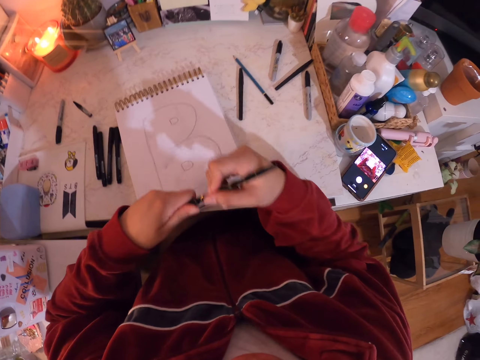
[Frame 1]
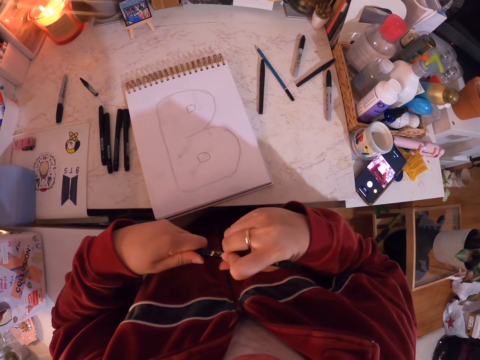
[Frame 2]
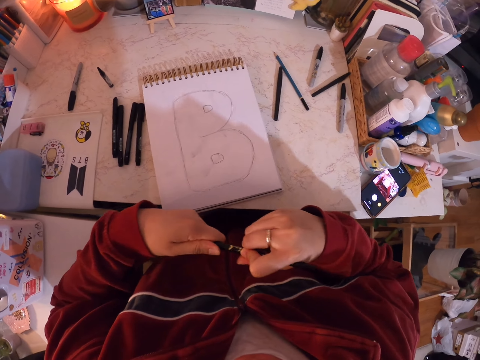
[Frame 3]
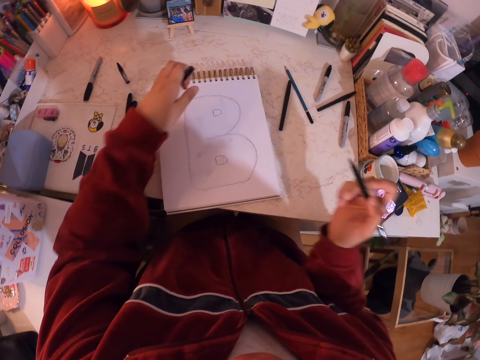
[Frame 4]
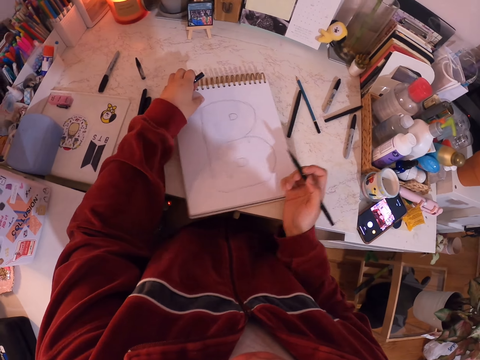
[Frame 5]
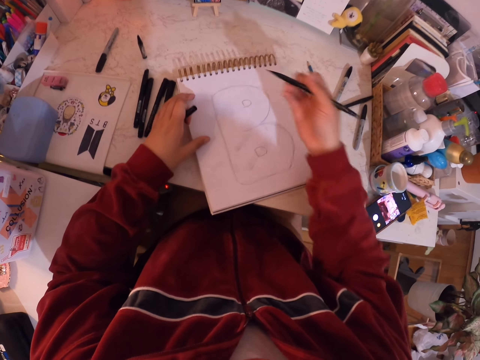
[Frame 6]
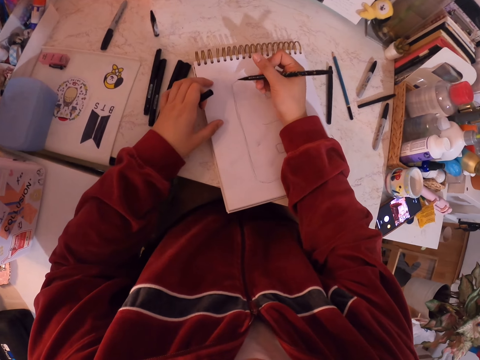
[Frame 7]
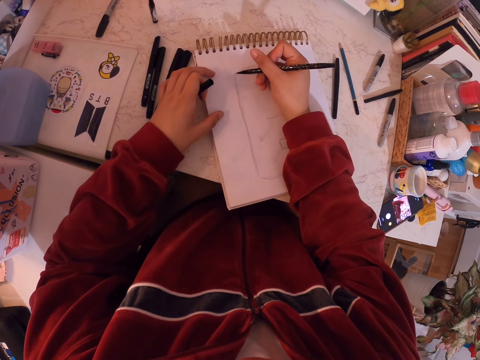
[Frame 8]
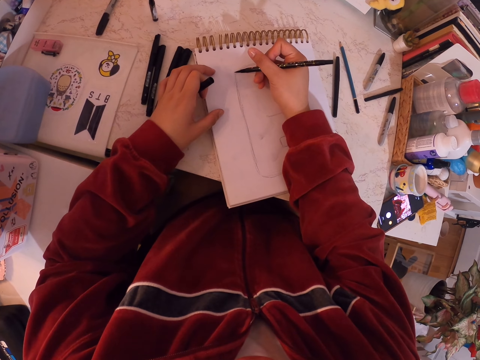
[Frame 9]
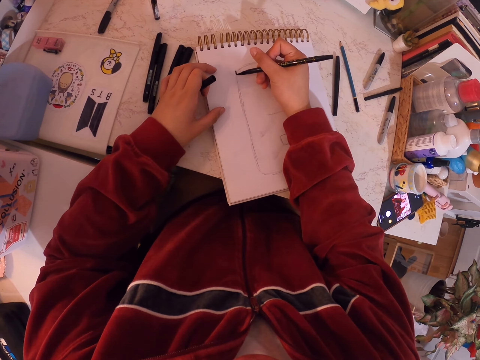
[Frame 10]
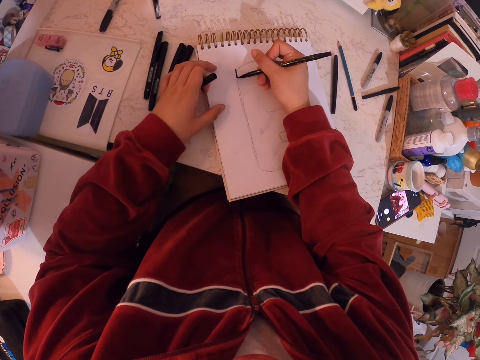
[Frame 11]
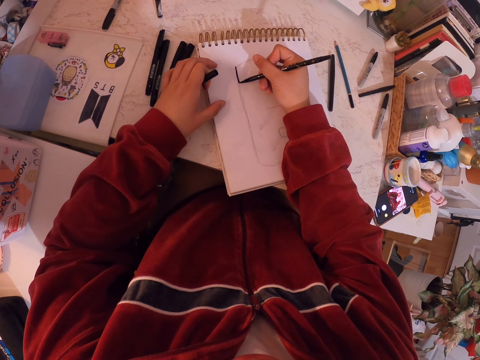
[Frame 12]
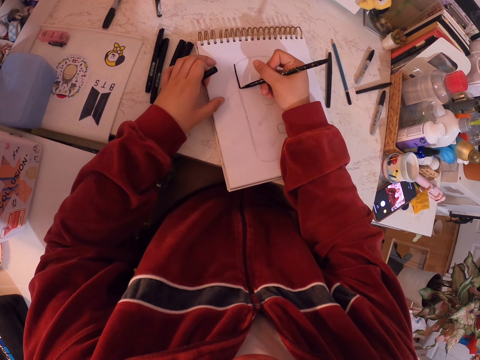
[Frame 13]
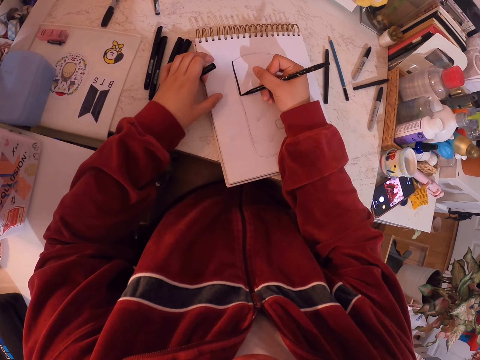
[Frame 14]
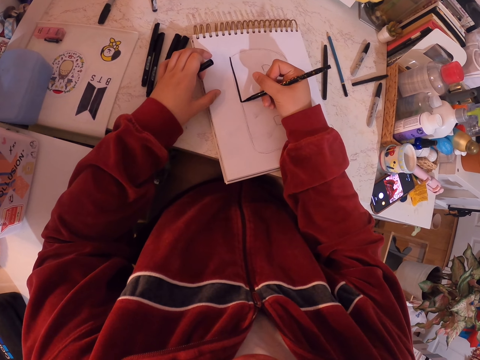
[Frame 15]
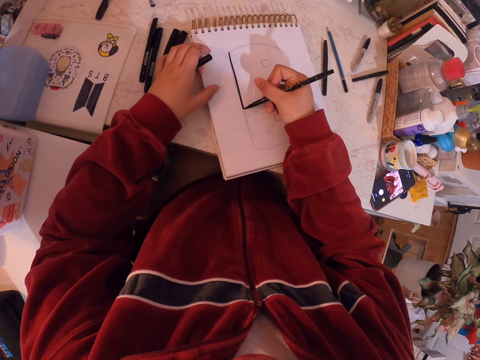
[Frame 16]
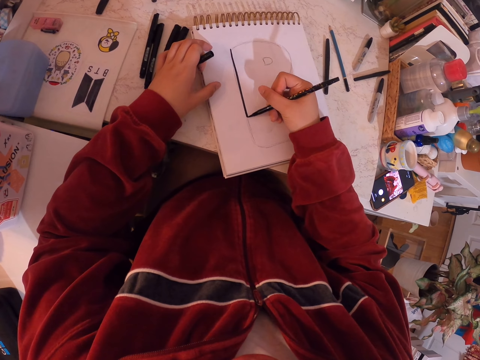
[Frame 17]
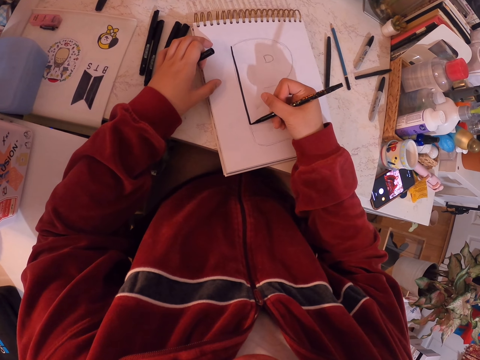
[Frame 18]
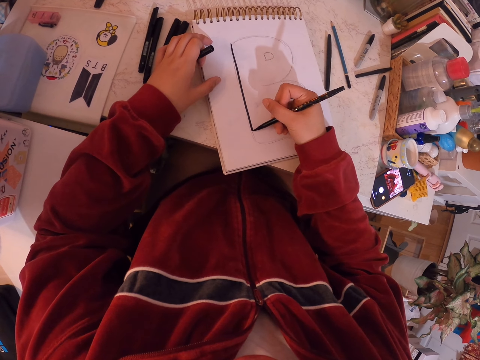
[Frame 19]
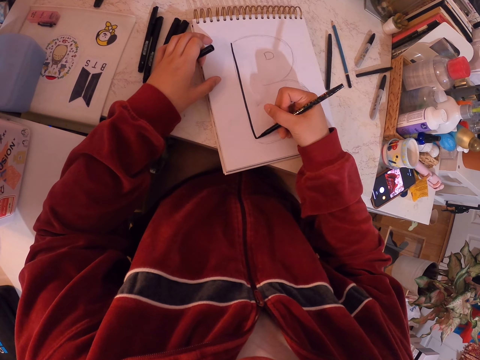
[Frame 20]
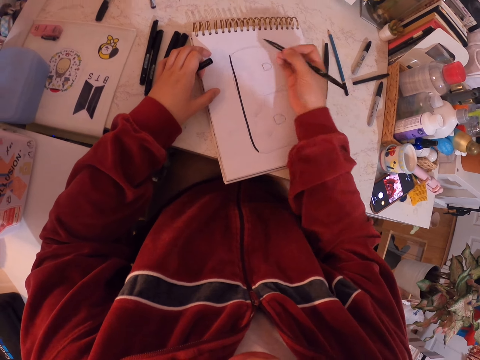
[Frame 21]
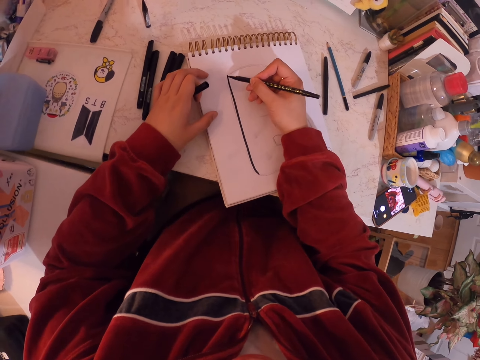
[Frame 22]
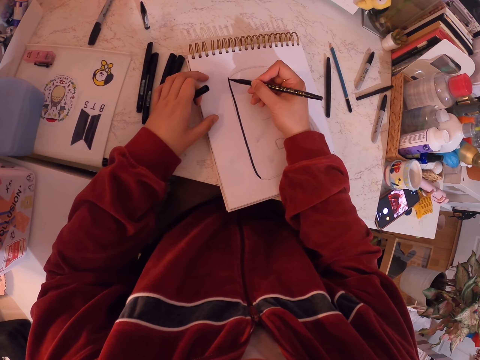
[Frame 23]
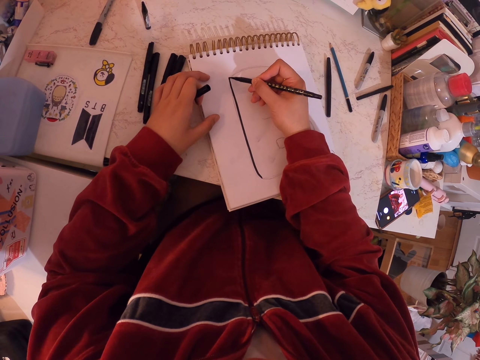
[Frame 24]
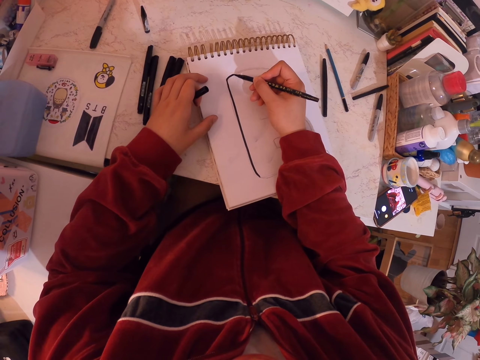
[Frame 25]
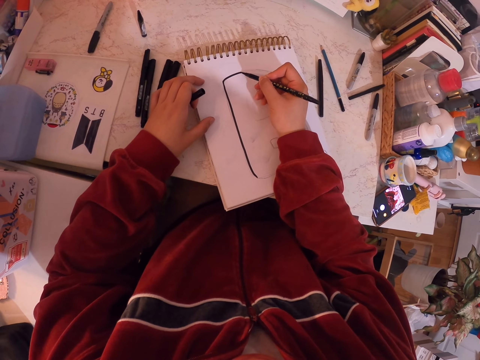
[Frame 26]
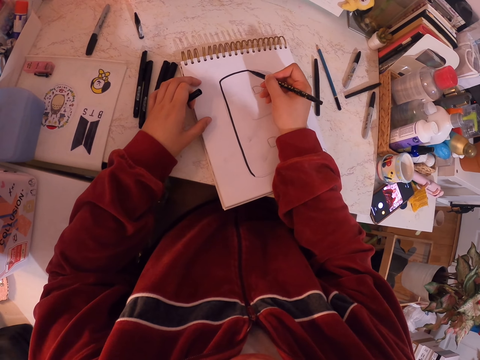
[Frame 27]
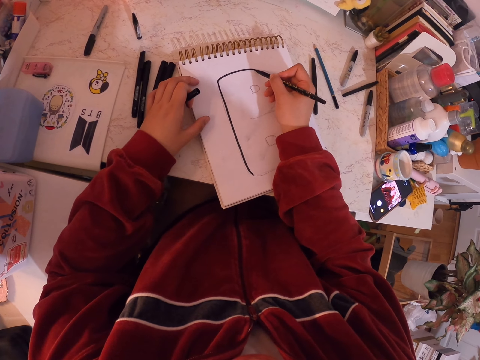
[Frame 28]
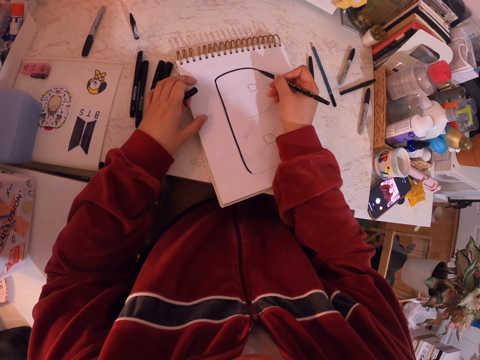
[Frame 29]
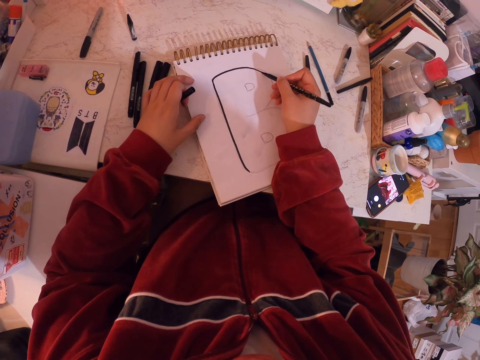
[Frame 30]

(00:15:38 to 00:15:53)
The camera wearer opens the mark pen. They draw on the book with the pen.

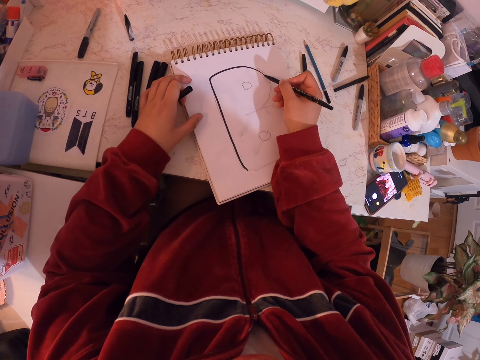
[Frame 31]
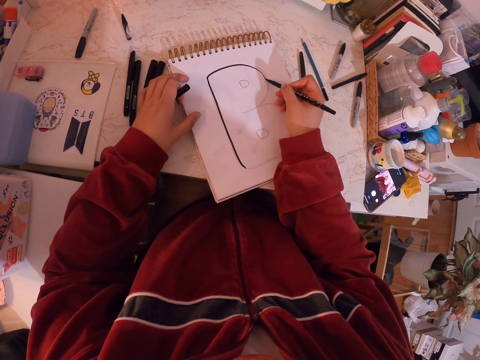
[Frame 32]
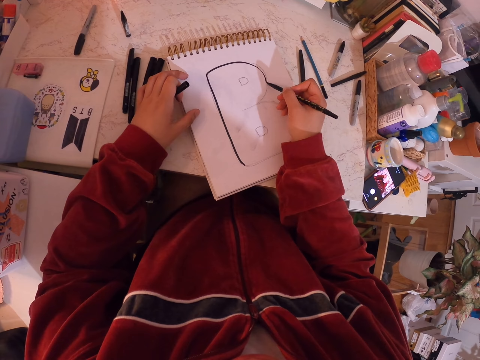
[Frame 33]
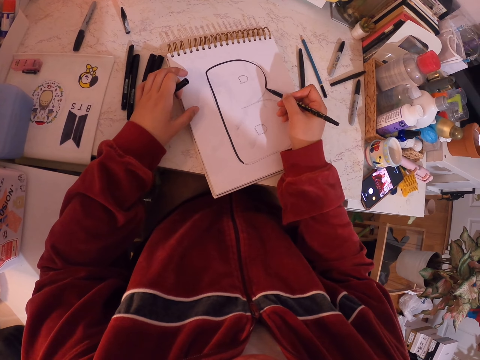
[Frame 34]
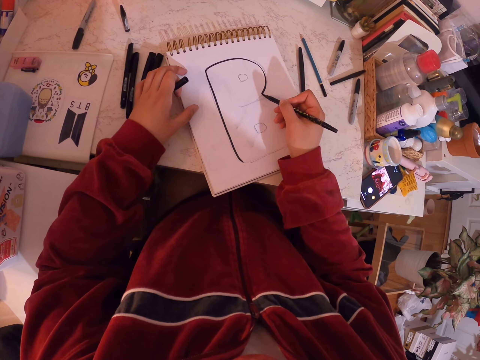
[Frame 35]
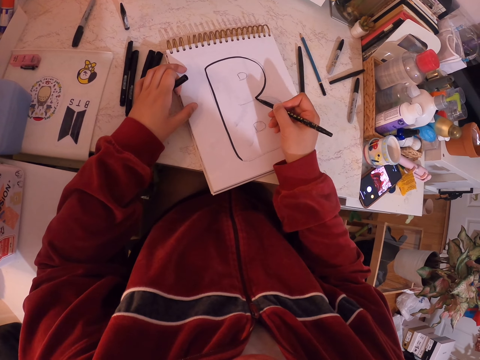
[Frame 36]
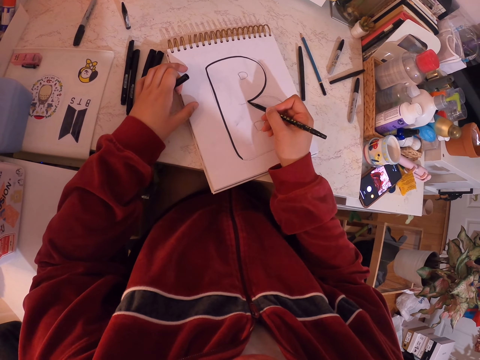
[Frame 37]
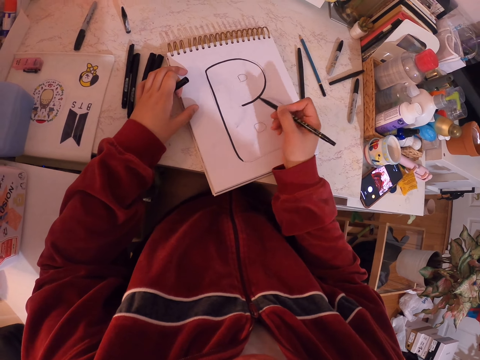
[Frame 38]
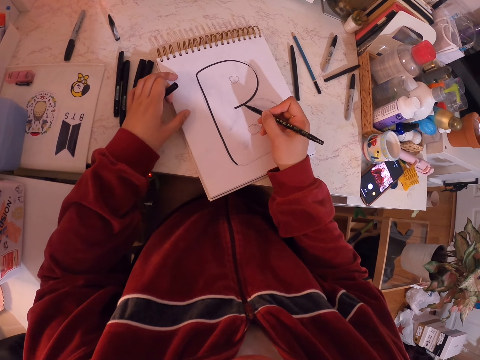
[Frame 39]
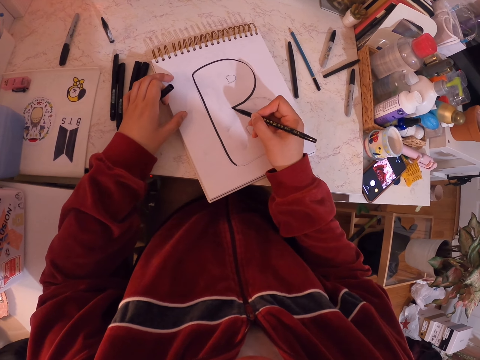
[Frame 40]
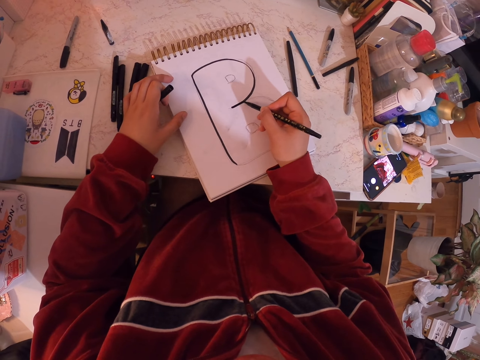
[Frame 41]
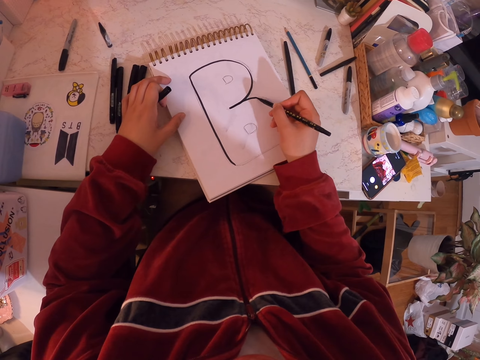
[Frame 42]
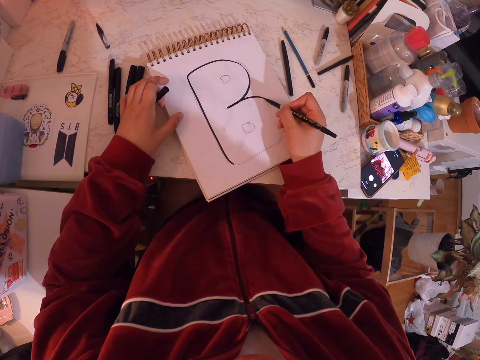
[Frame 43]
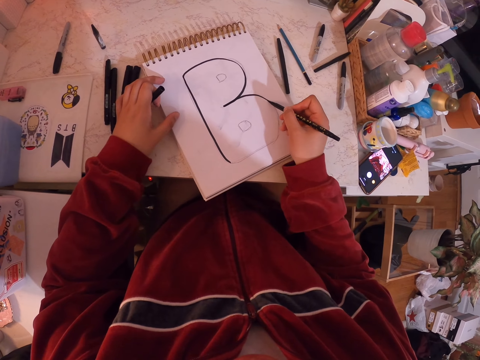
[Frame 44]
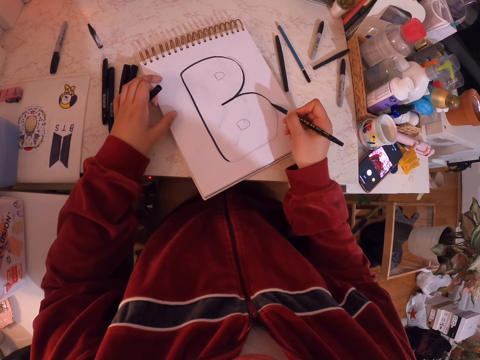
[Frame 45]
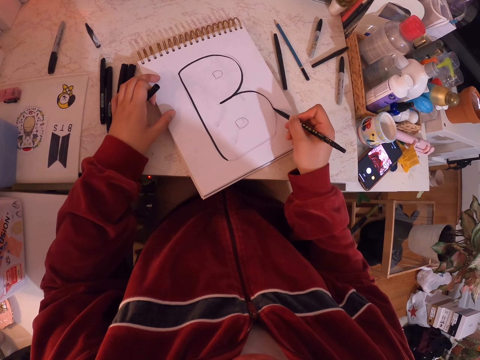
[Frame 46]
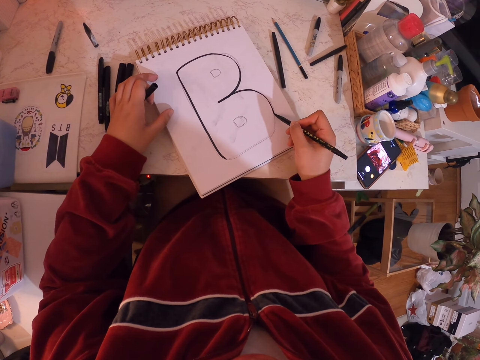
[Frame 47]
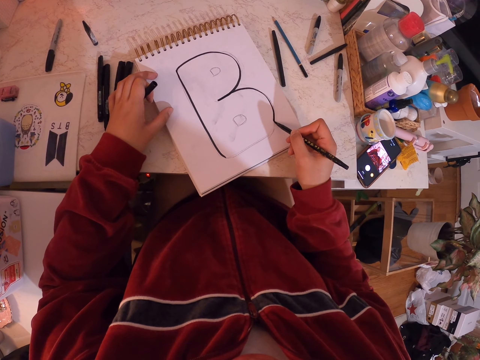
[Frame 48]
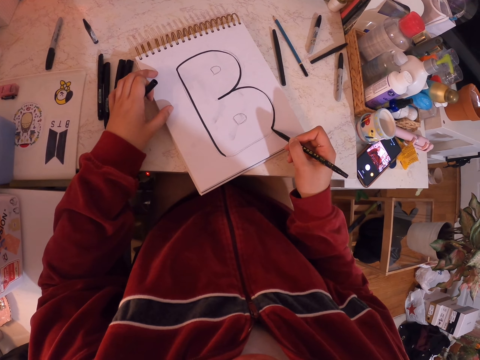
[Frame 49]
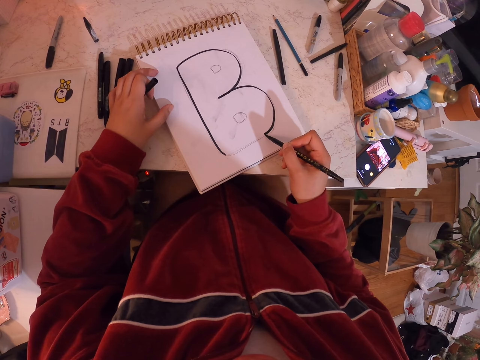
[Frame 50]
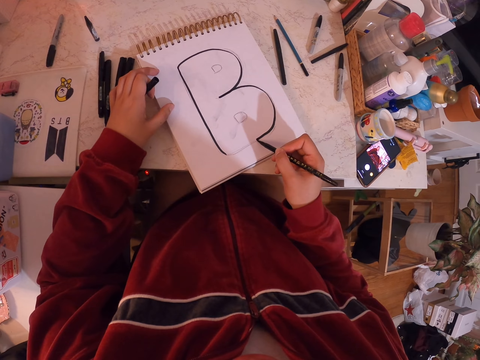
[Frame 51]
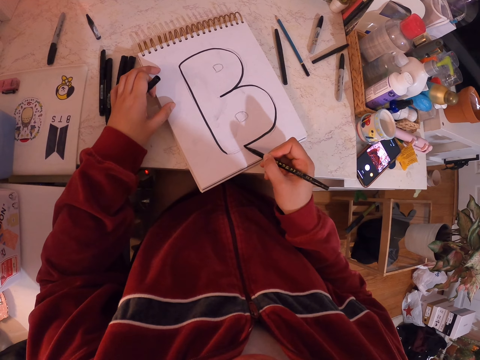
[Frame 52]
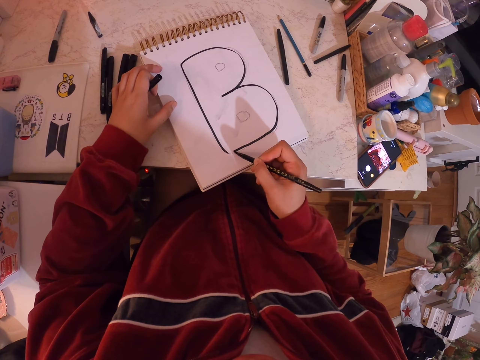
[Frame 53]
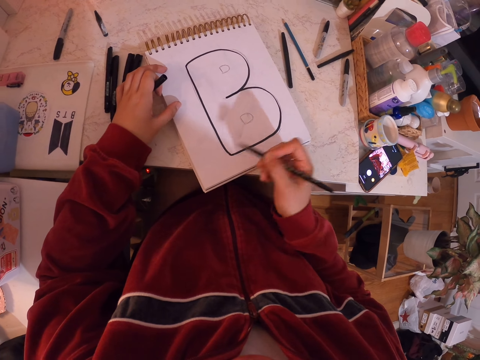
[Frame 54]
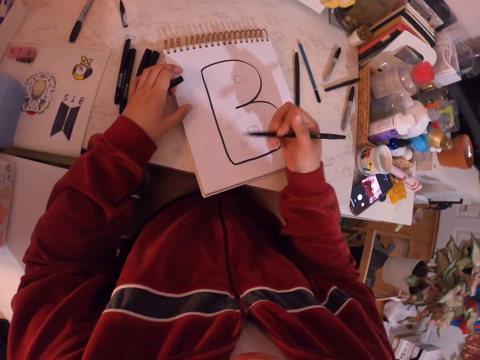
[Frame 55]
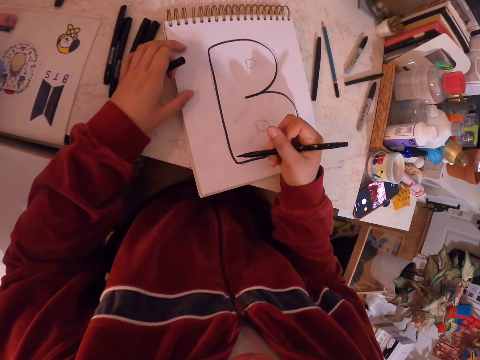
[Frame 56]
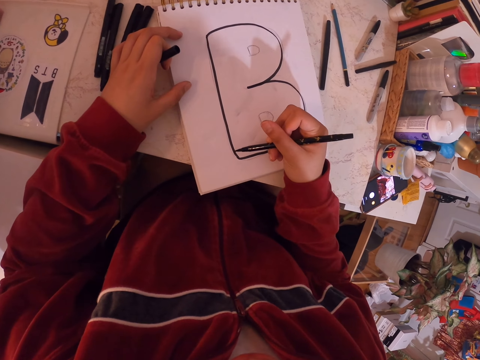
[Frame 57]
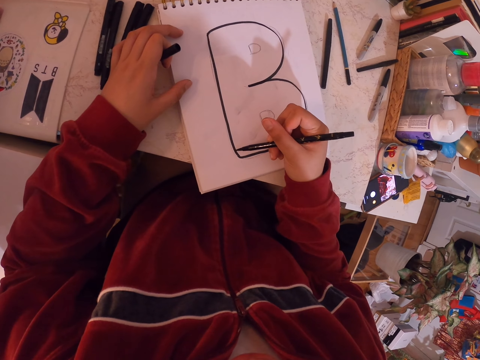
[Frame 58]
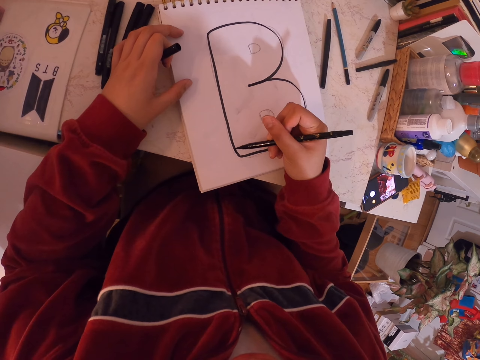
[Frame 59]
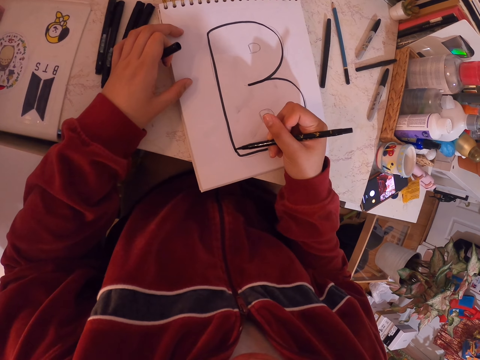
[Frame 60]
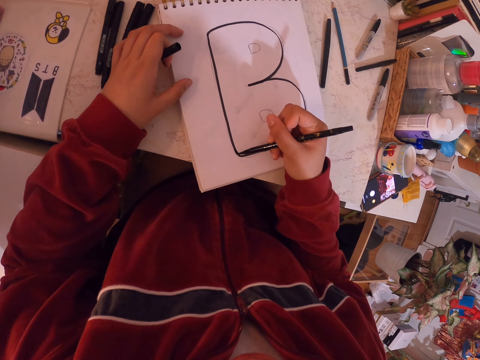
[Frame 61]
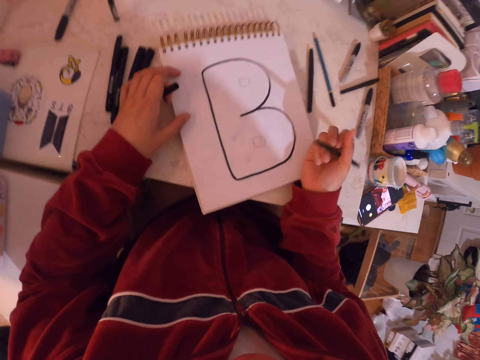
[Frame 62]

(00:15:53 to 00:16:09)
The camera wearer draws.
